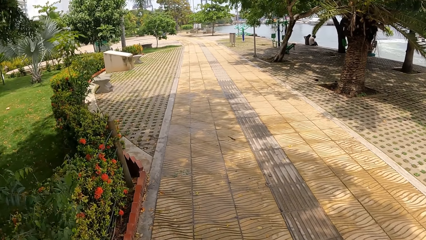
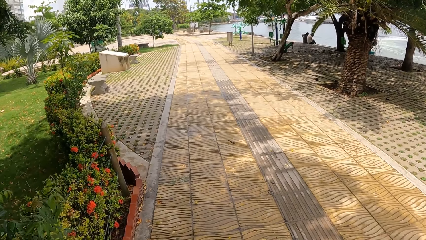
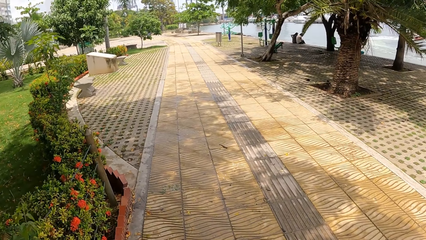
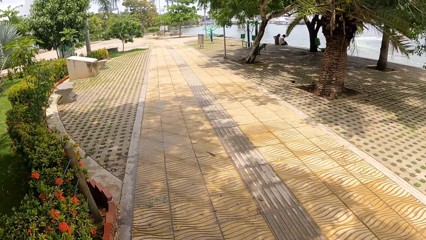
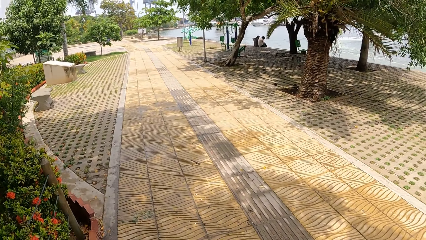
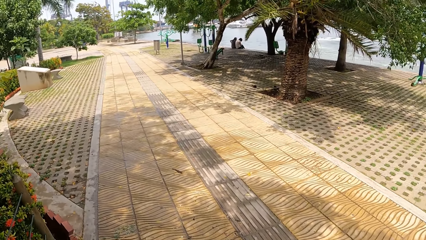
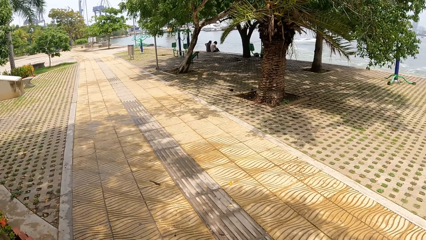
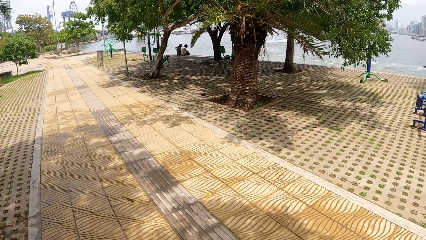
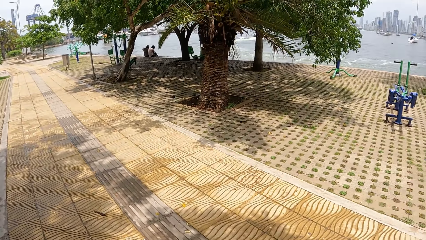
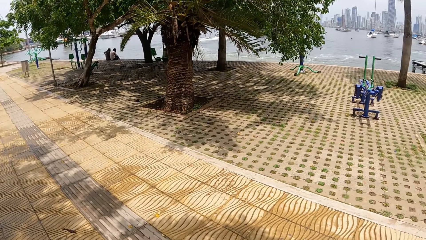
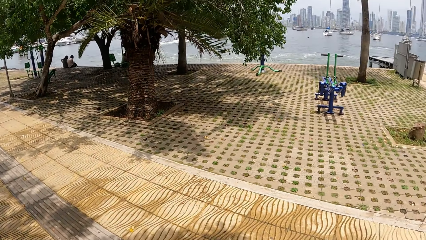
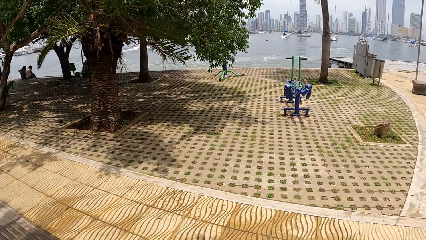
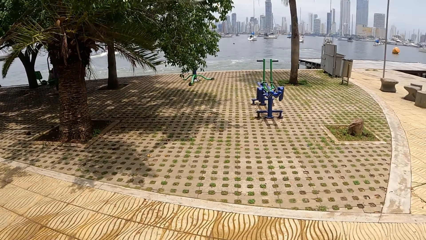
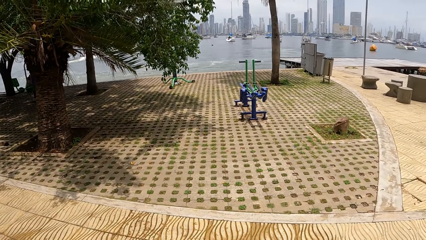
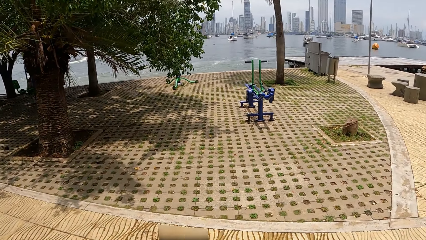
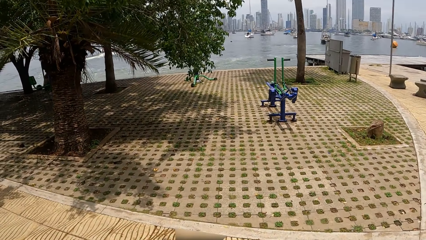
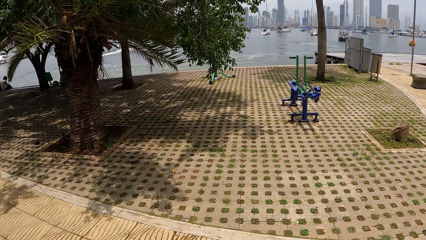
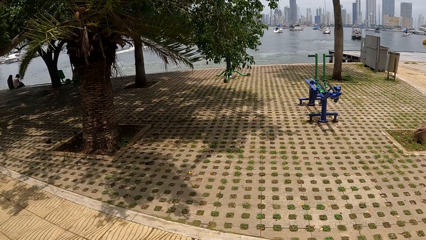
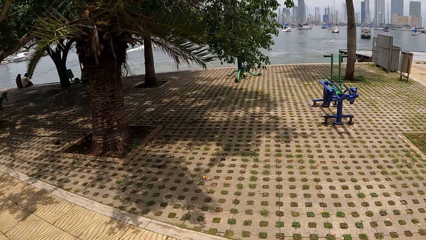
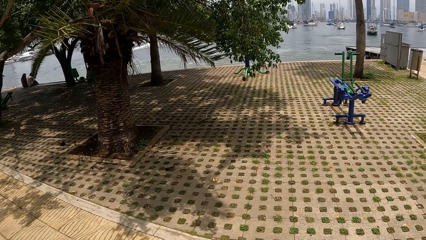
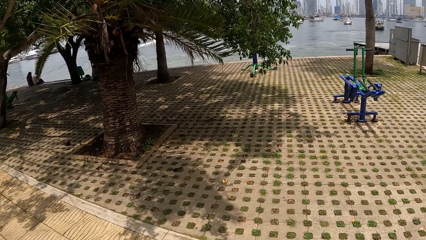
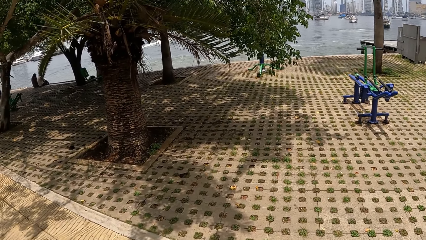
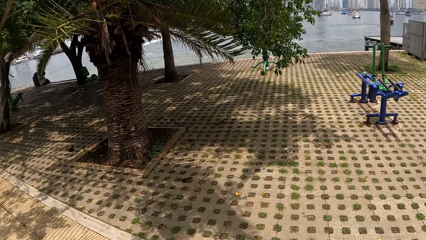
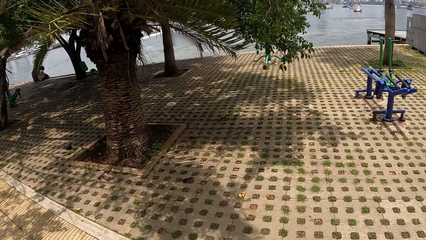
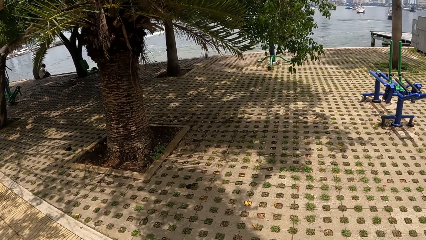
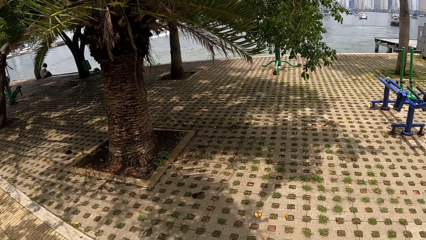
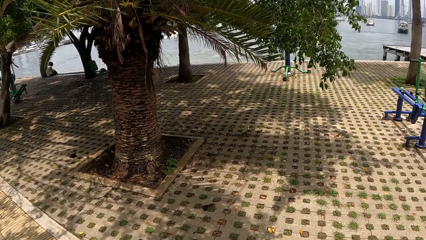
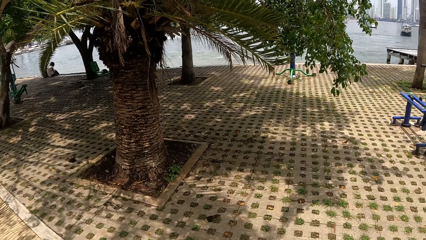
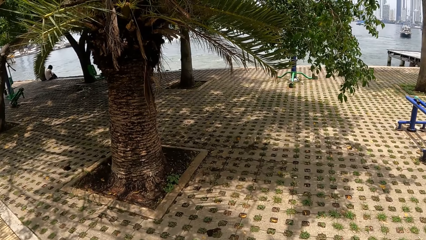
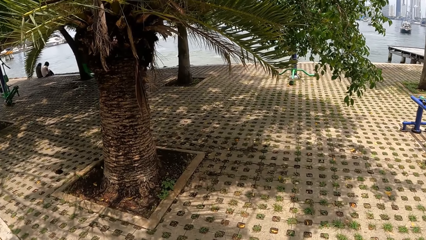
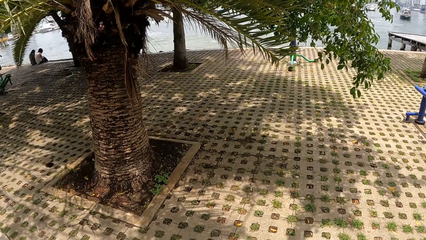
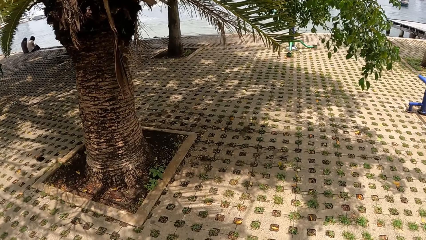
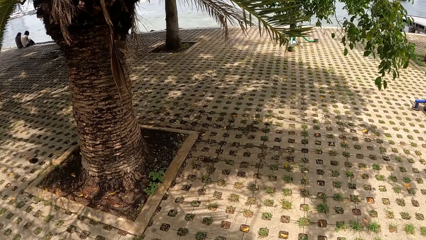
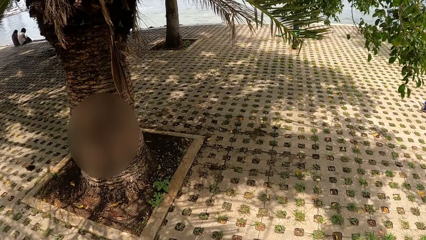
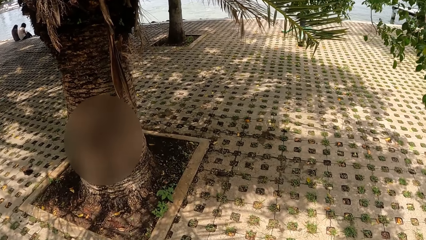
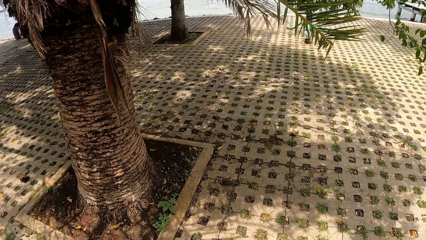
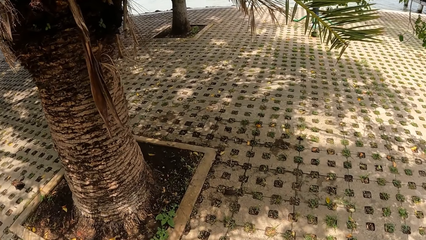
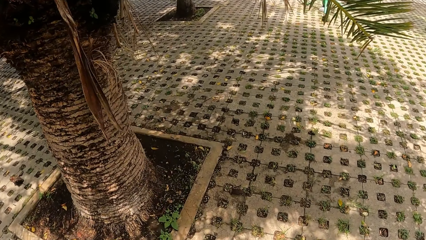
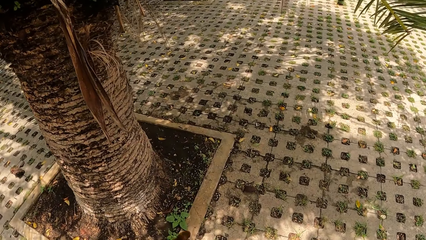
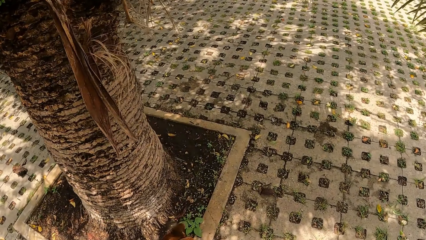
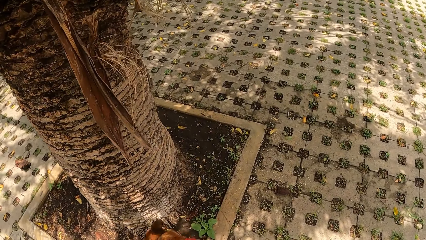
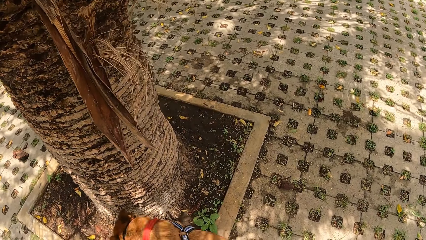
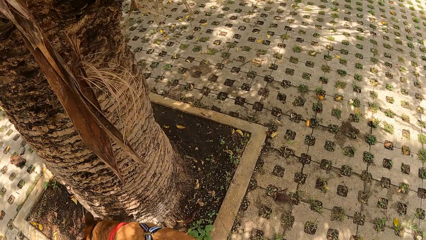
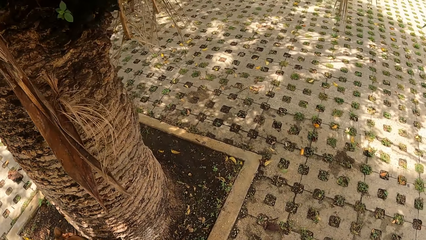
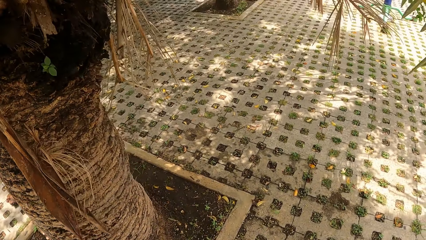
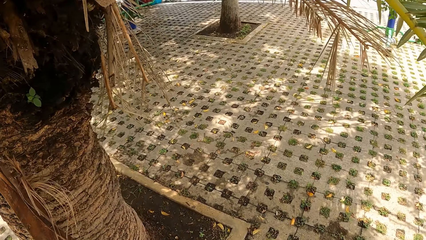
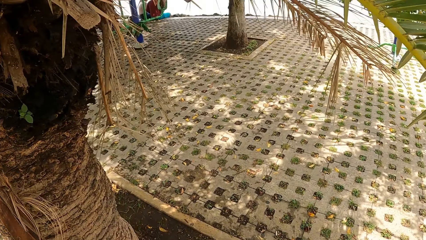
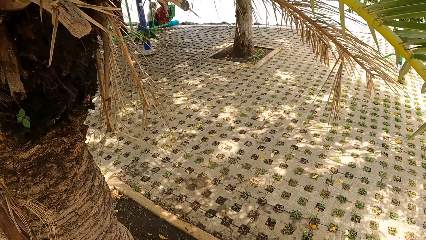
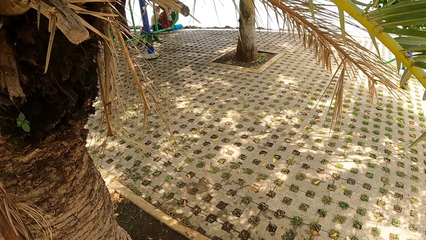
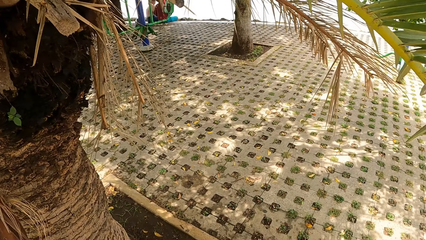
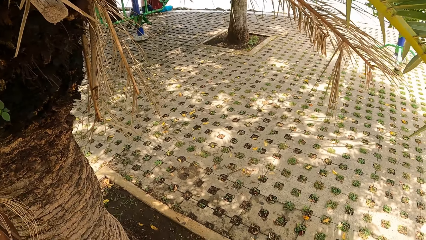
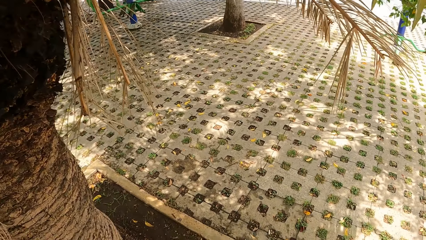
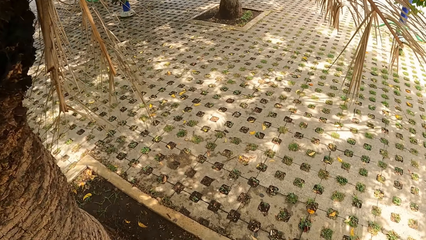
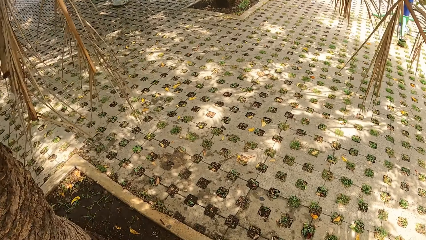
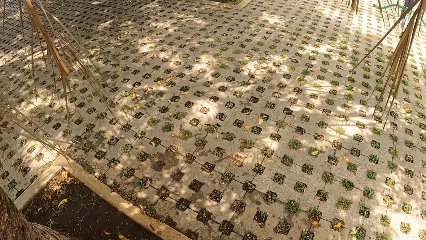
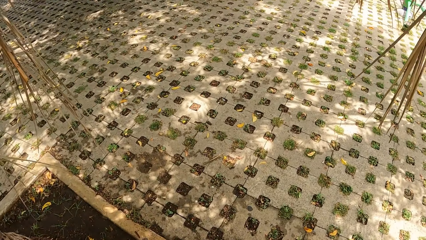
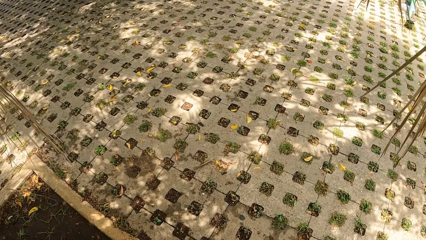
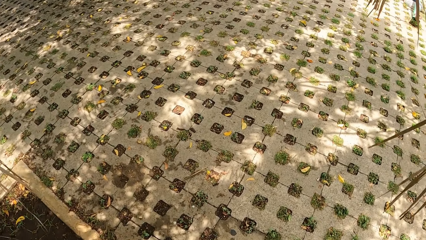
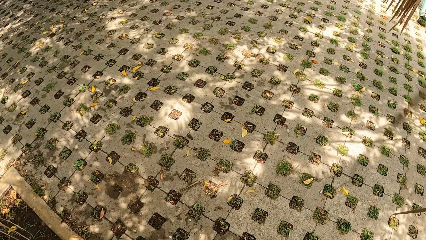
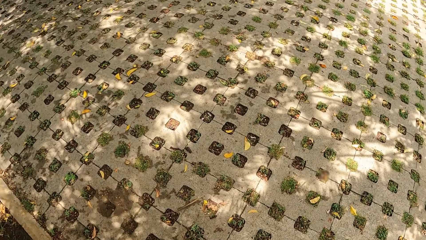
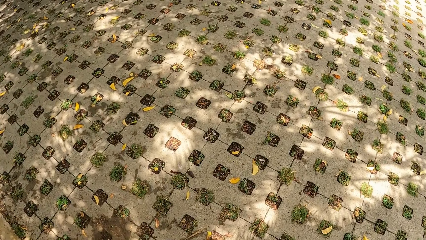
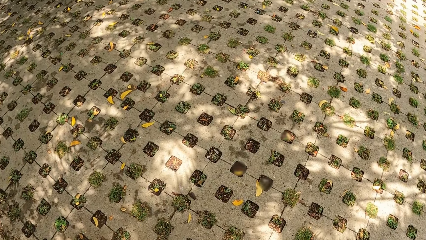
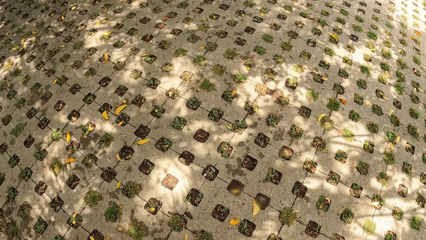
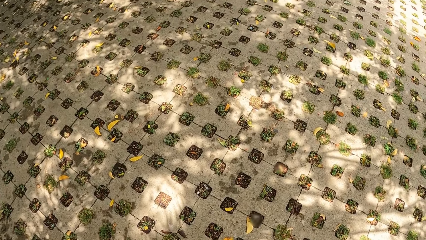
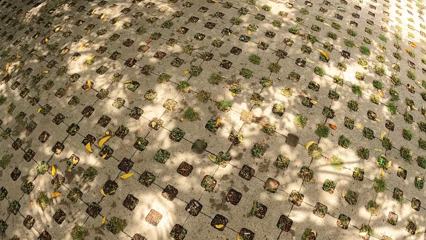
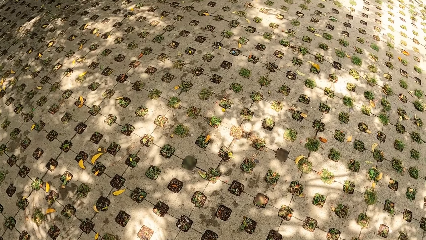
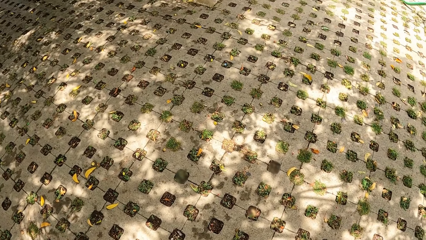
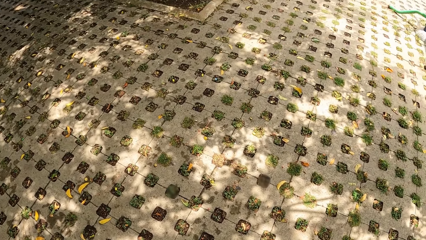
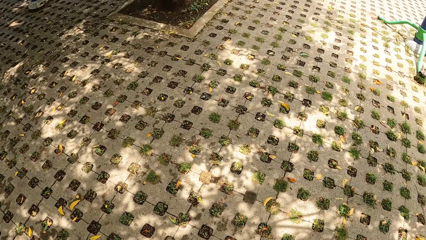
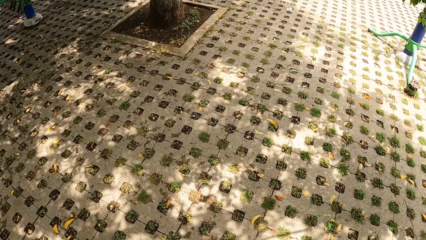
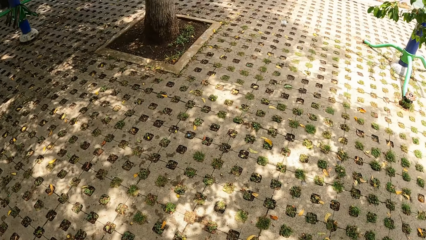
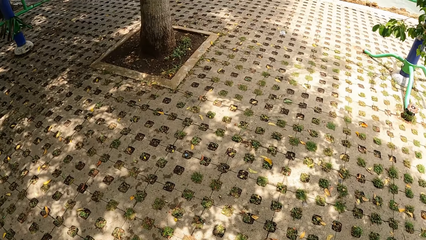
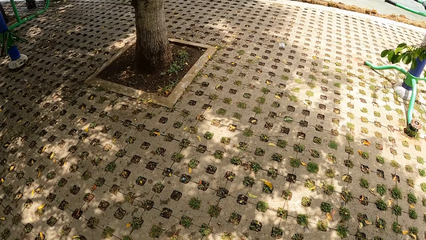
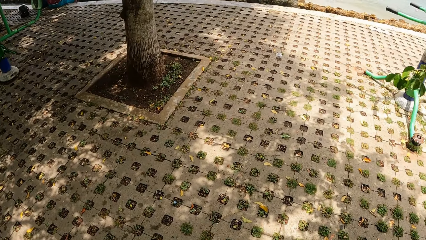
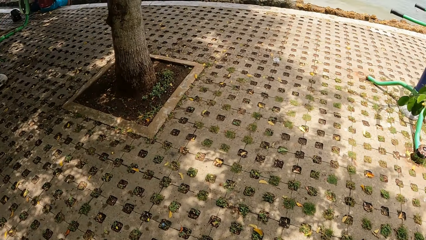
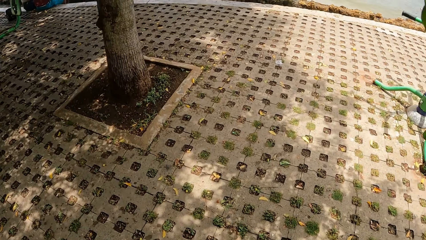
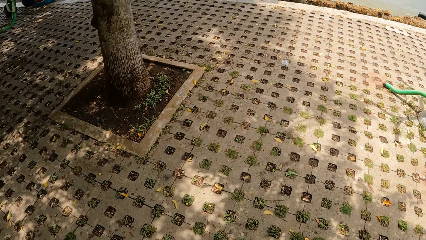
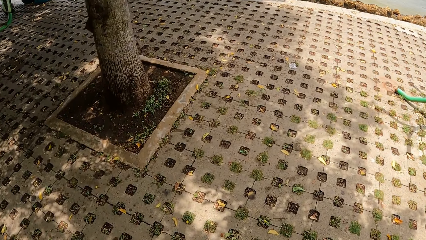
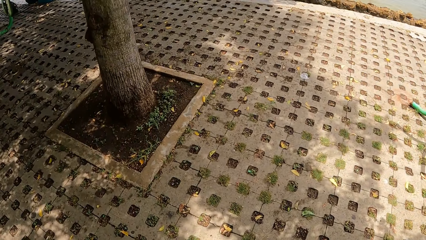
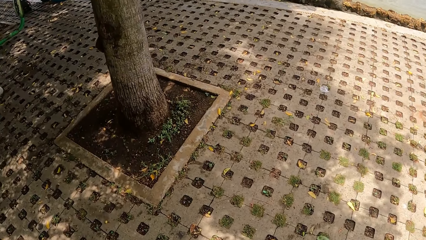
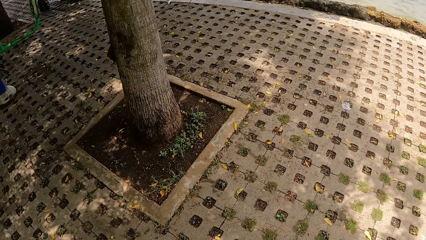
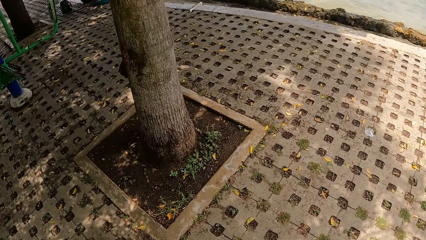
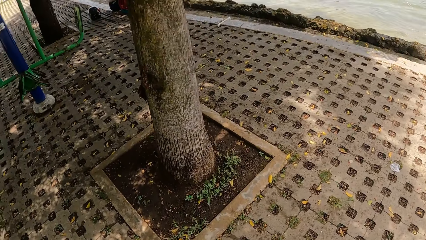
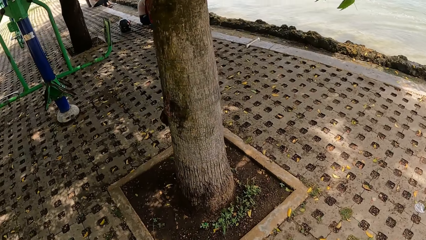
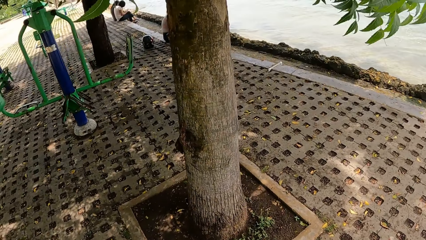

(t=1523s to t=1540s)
The camera wearer looks around a park. They walk a dog in the park. They look around the park. They walk the dog in the park.
